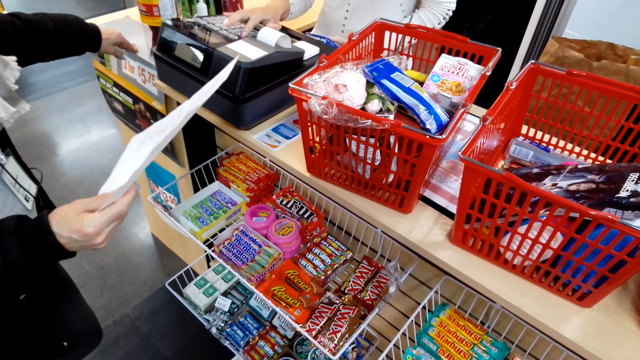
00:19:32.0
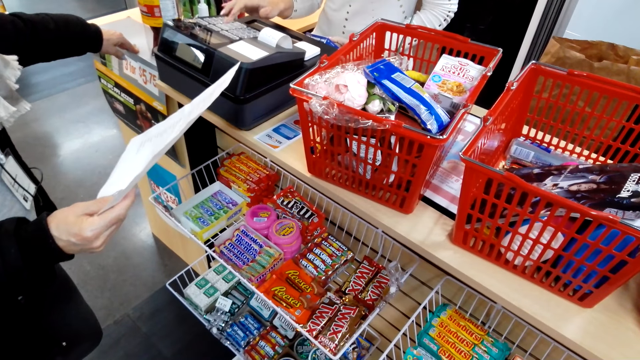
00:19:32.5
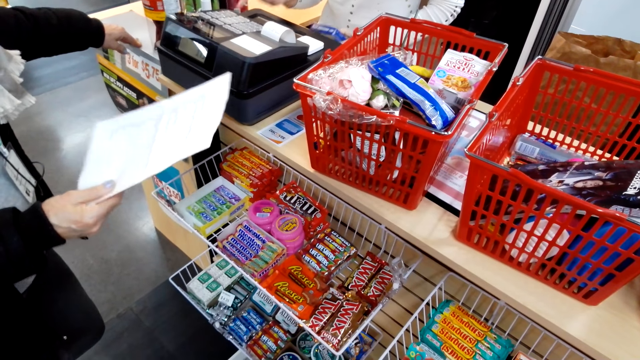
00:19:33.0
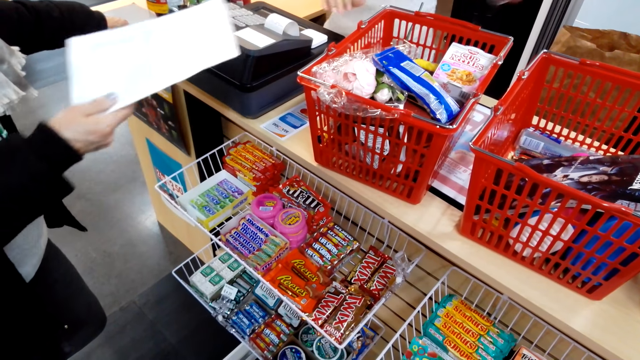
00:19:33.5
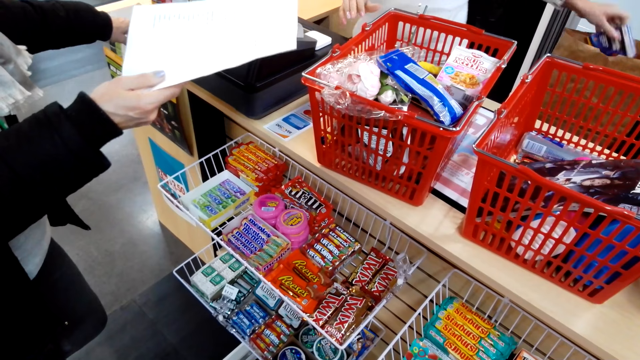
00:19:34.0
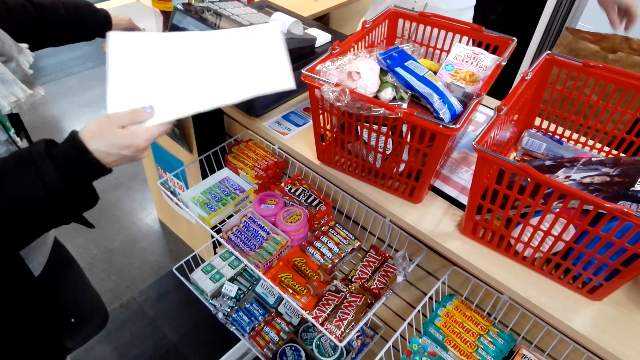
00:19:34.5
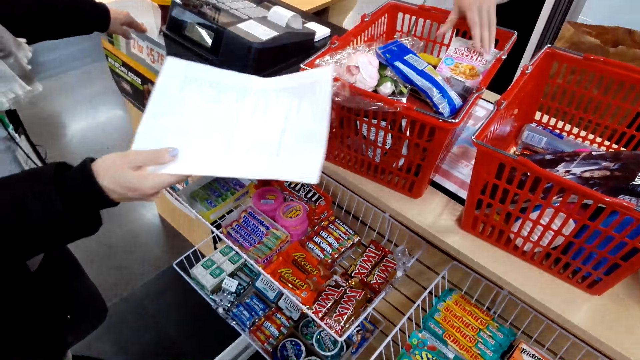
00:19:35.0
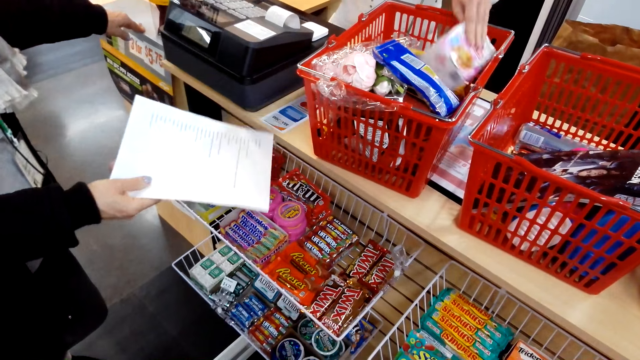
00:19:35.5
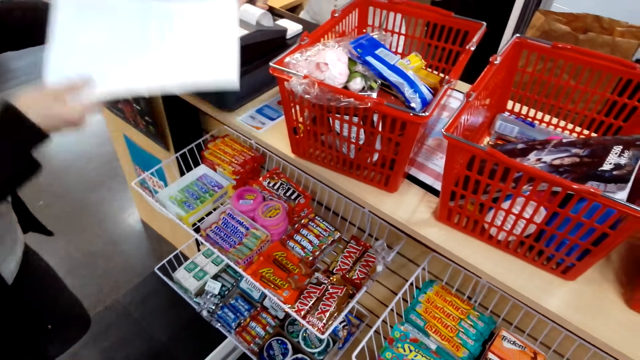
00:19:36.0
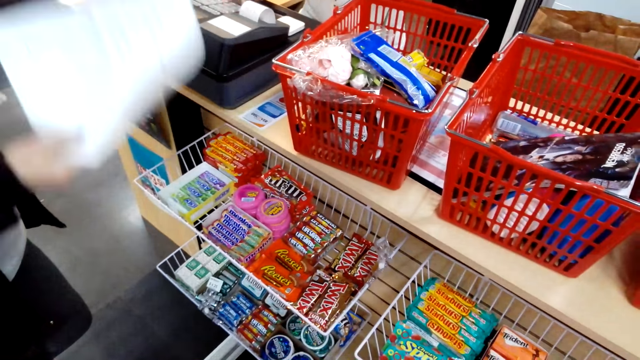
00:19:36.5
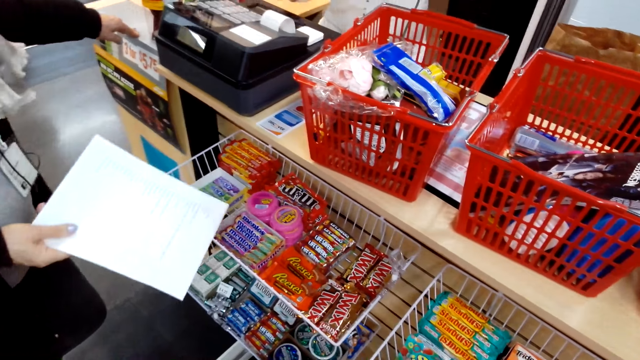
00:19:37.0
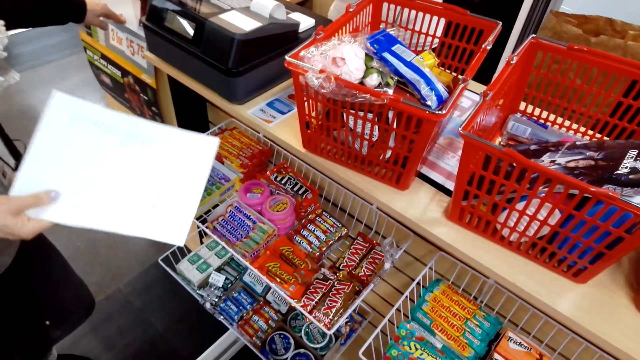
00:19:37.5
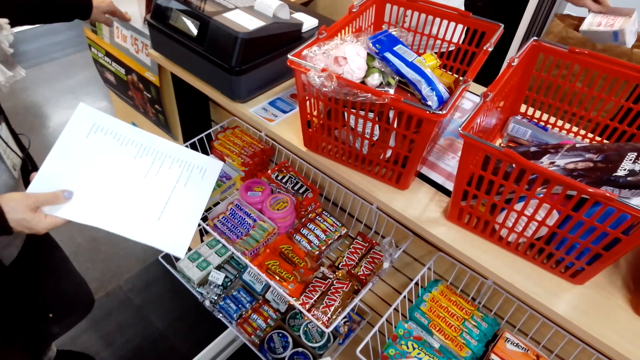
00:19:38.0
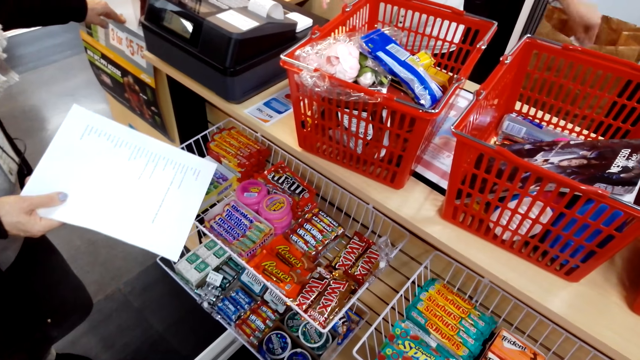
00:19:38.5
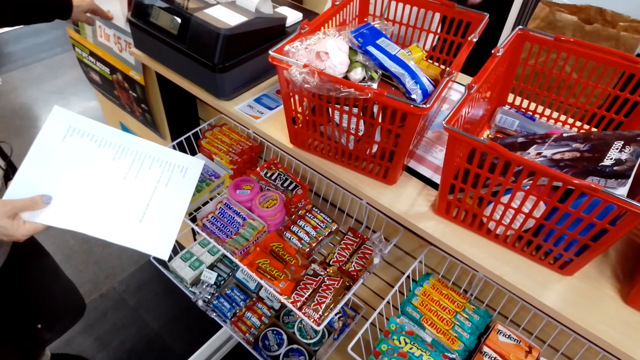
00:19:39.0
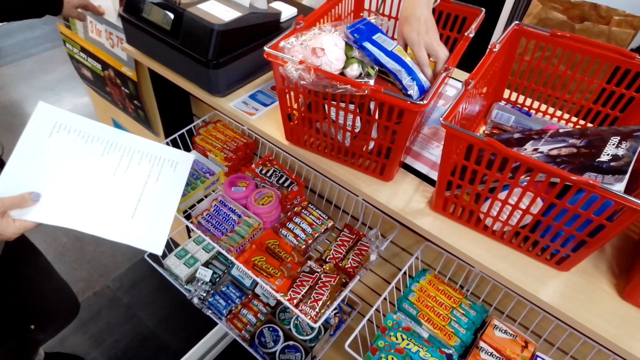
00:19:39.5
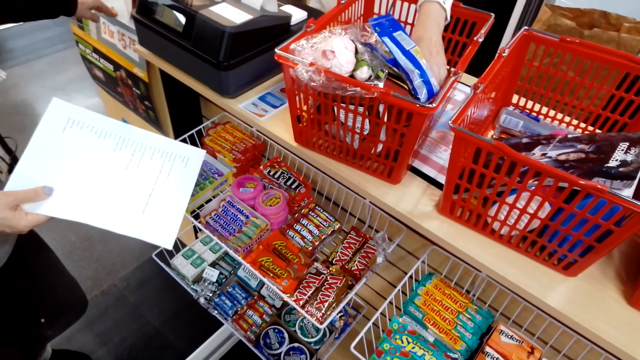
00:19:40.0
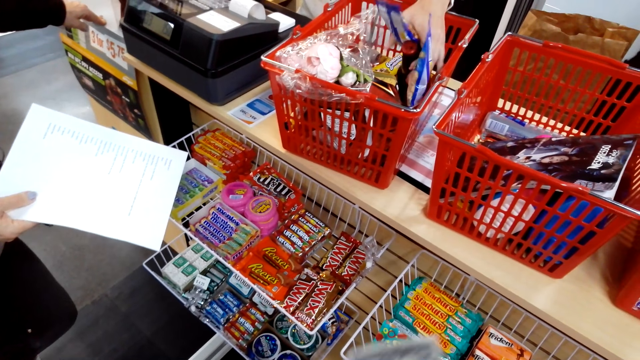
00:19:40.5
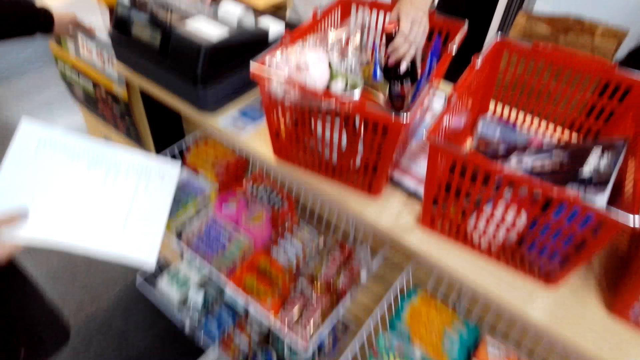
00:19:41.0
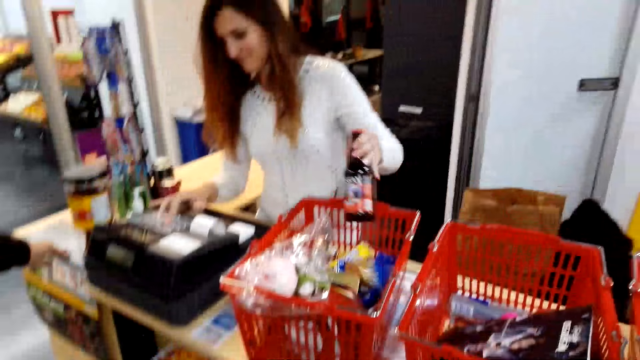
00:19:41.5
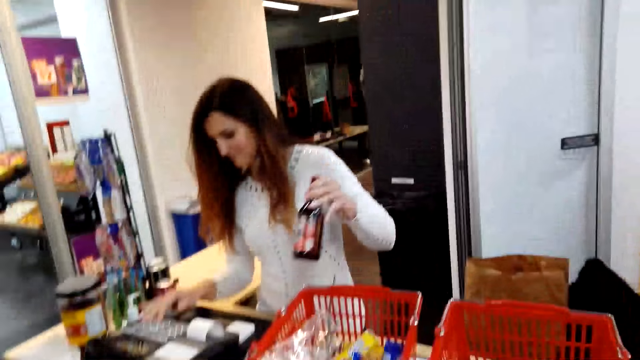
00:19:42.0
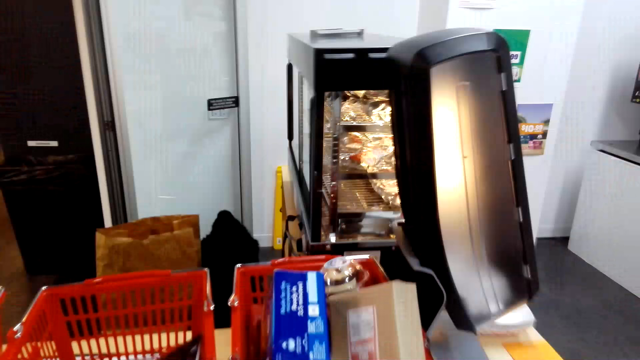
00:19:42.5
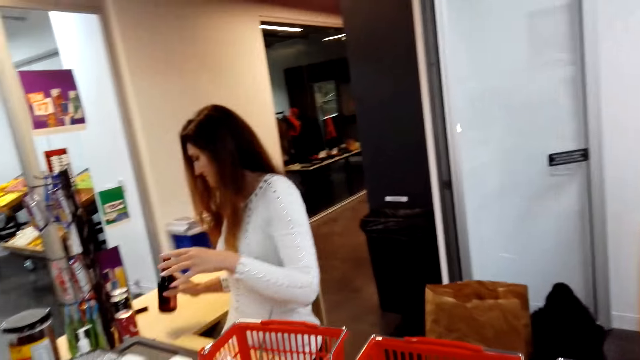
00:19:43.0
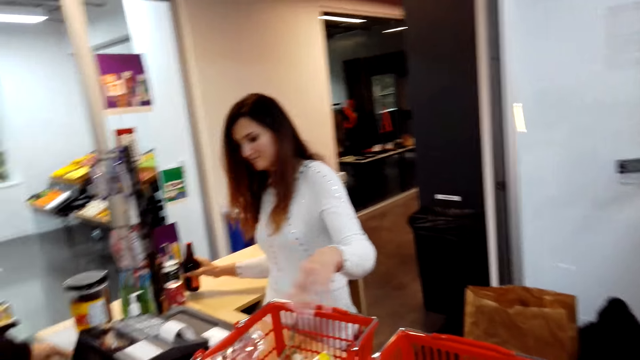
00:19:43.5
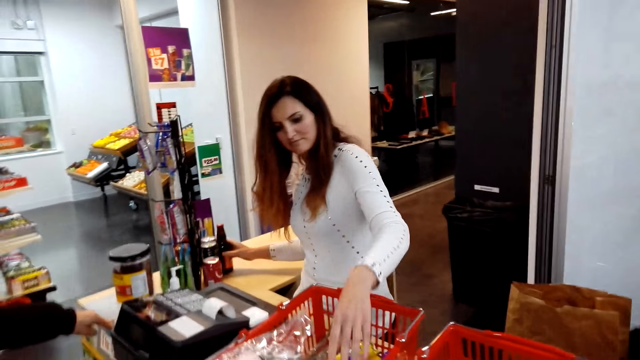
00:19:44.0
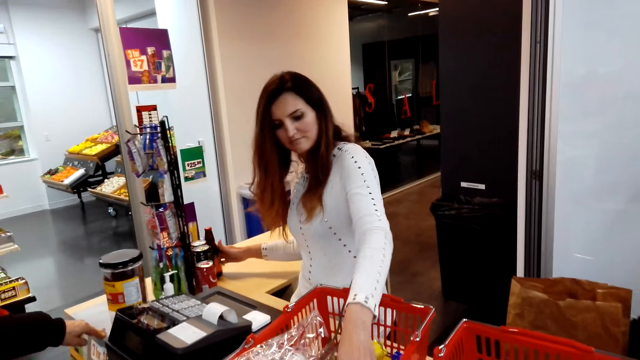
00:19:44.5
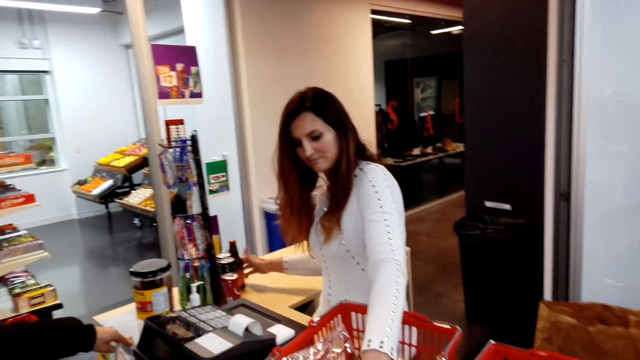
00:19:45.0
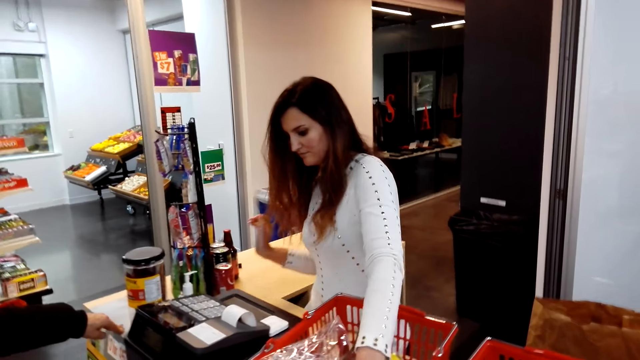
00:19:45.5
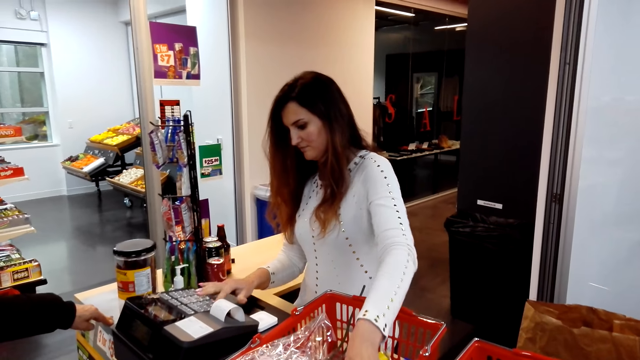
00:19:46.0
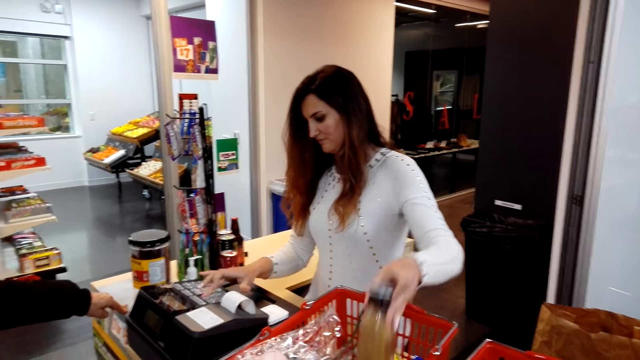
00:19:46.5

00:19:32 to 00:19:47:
A woman converses with the camera wearer. The woman holds a printed paper. A cashier puts a box of something inside a paper bag. A person holds an envelope. The cashier grabs cereal. The woman holds the printed paper. The cashier puts the cereal in the paper bag. The woman converses with the camera wearer. The woman holds the printed paper. The cashier holds a drink. The woman holds the printed paper. The cashier picks something and keys in something's price in the machine. The cashier puts the drink aside on the counter. The cashier presses the cash register and holds the drink. The cashier picks something.

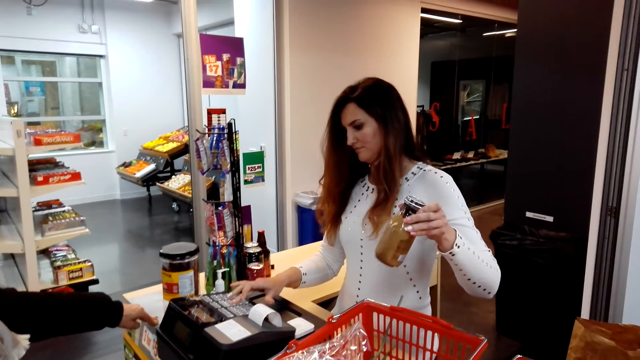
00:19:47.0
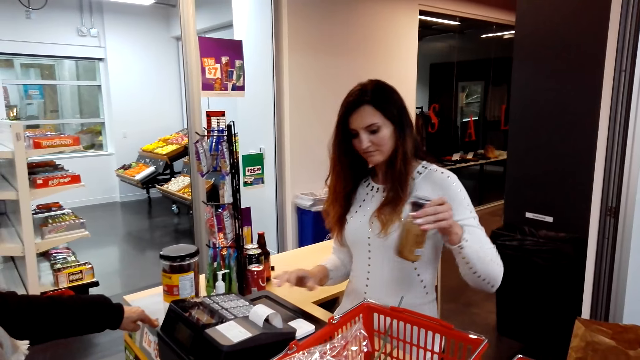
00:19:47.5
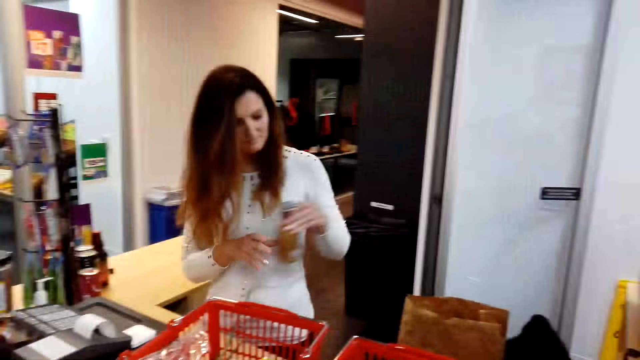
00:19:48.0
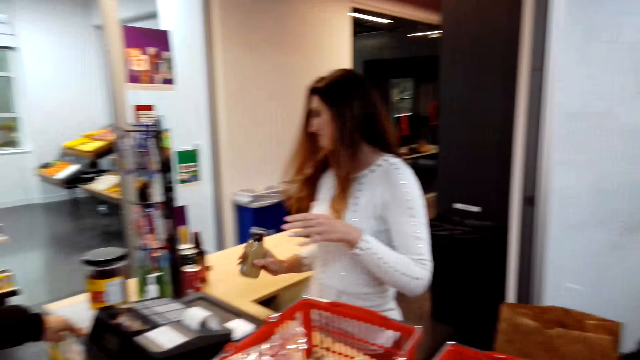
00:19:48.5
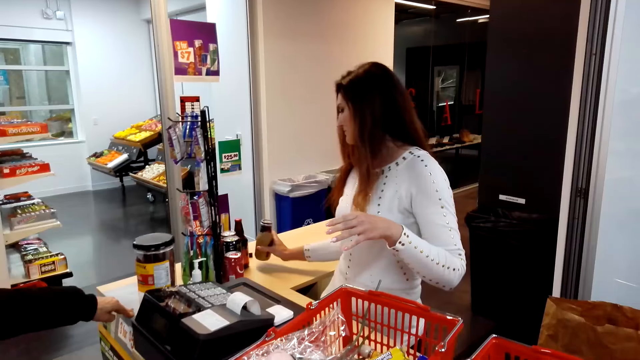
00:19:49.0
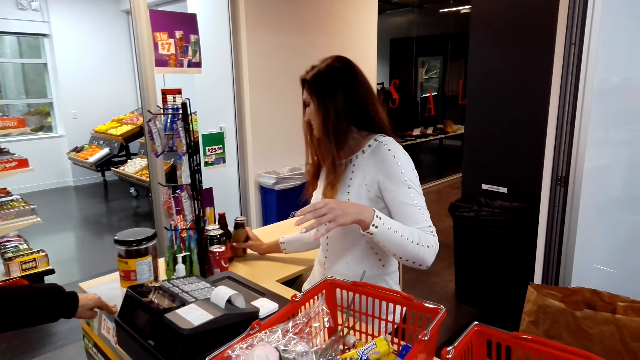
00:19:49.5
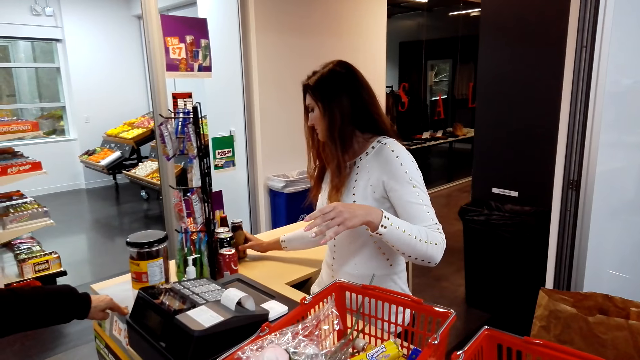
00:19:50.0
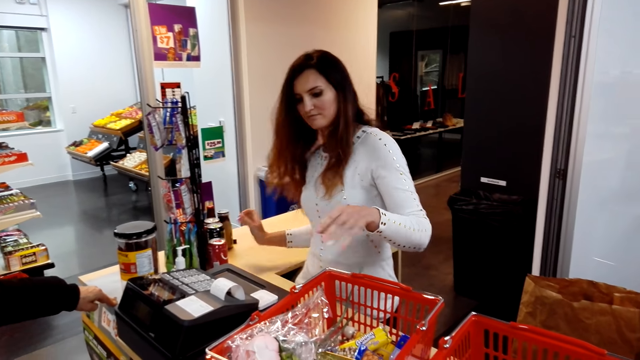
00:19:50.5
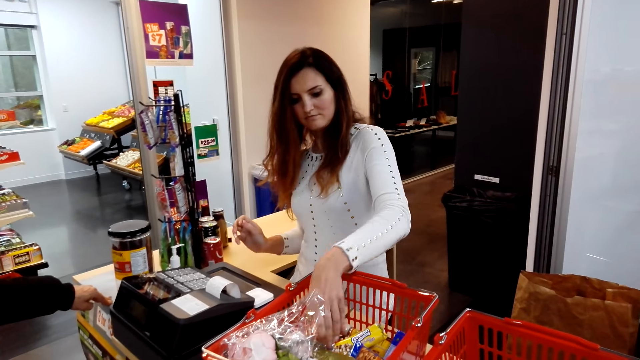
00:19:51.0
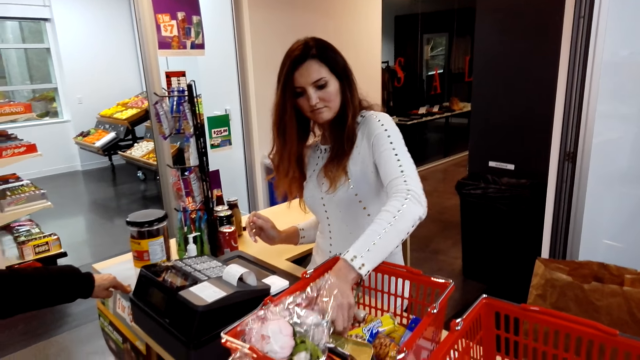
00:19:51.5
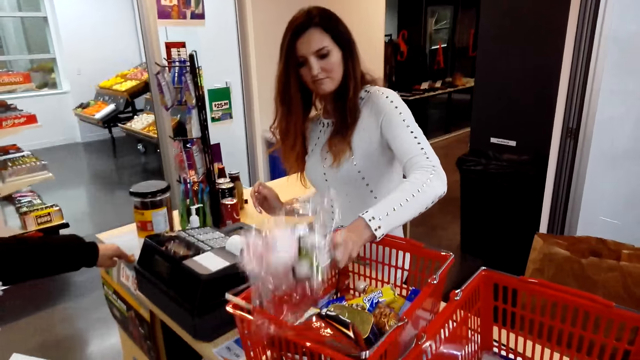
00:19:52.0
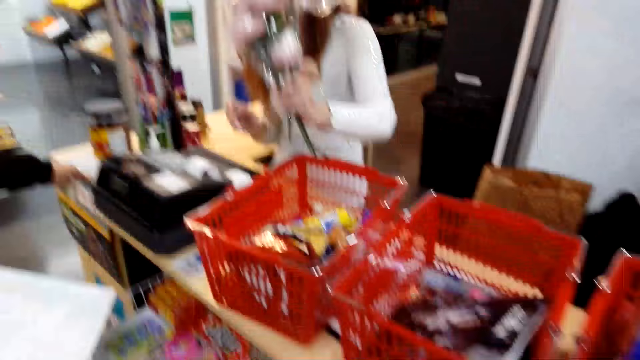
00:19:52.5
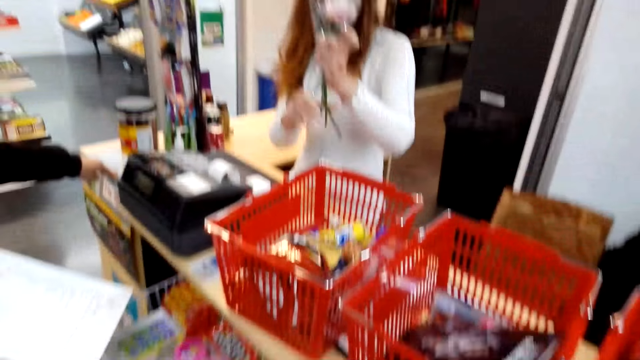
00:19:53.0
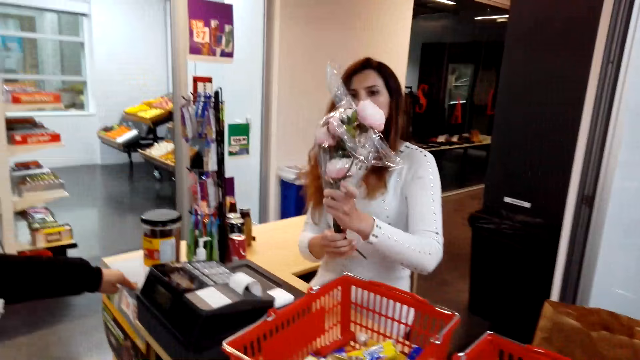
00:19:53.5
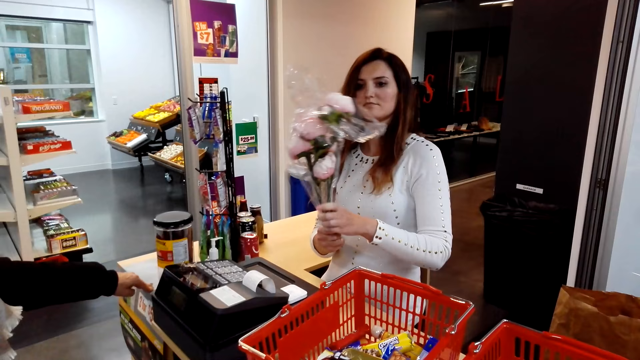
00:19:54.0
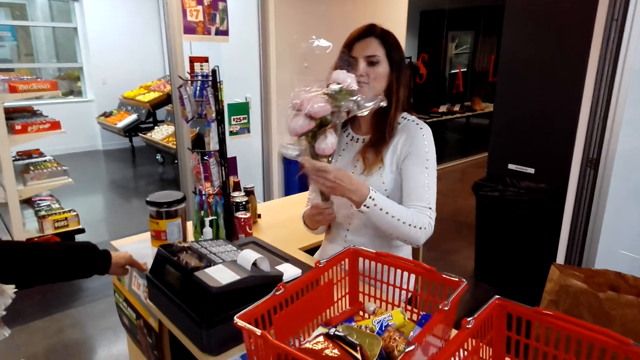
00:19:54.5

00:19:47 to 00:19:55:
A cashier puts a drink aside on the counter. The cashier grabs a bouquet of flowers. The cashier pushes the flowers.
